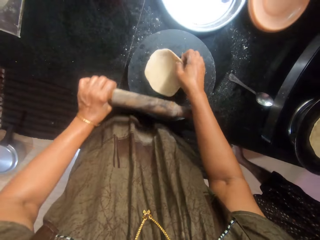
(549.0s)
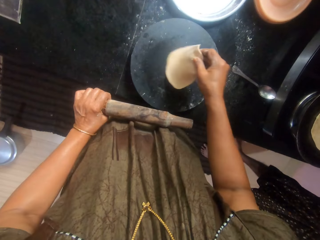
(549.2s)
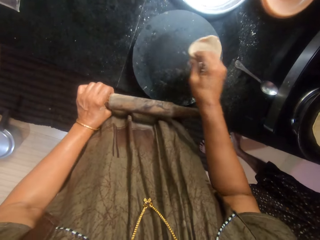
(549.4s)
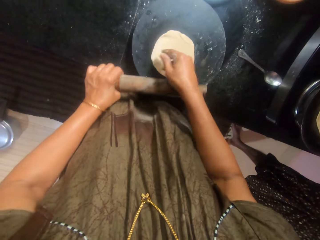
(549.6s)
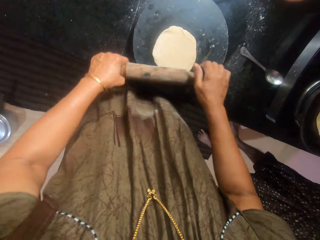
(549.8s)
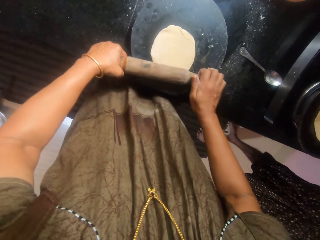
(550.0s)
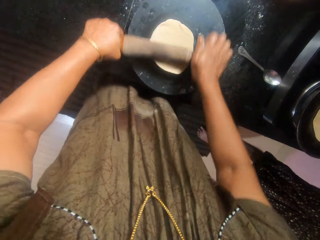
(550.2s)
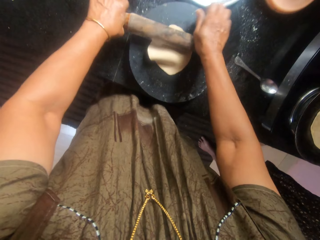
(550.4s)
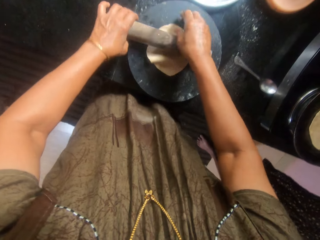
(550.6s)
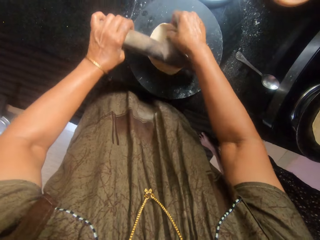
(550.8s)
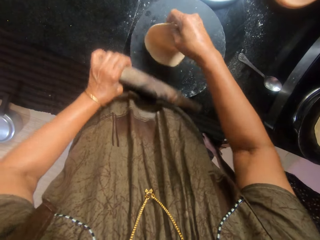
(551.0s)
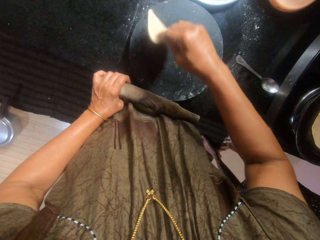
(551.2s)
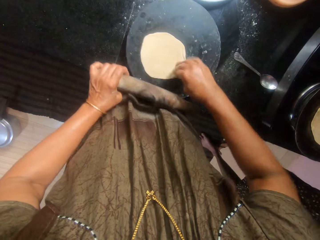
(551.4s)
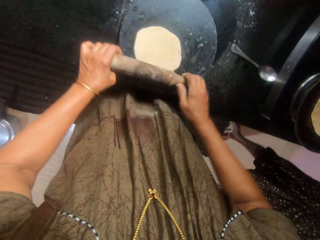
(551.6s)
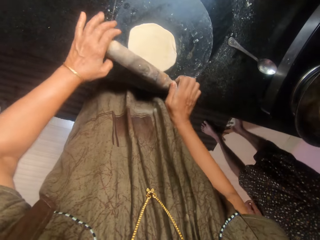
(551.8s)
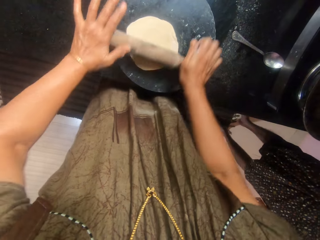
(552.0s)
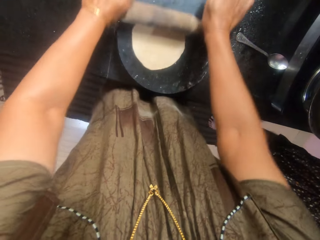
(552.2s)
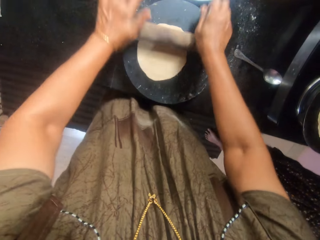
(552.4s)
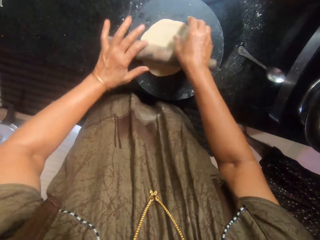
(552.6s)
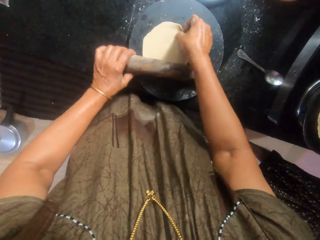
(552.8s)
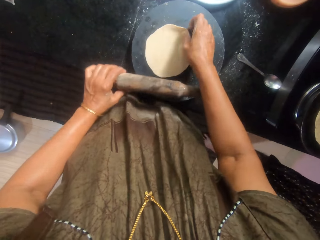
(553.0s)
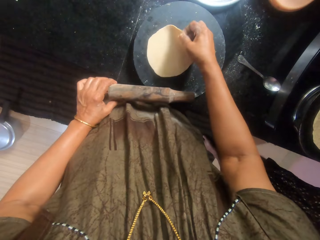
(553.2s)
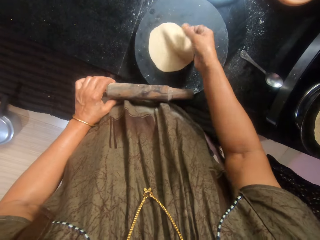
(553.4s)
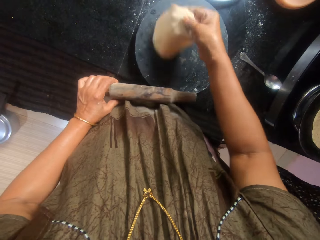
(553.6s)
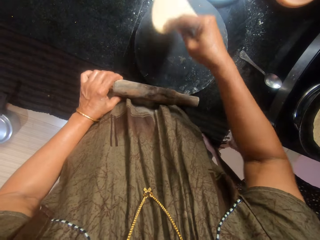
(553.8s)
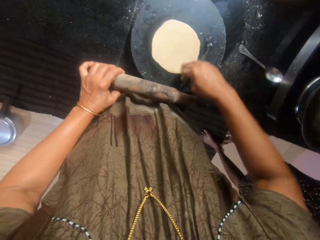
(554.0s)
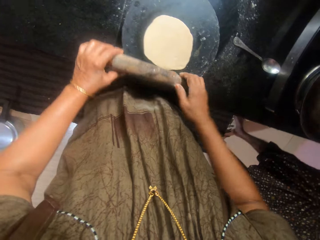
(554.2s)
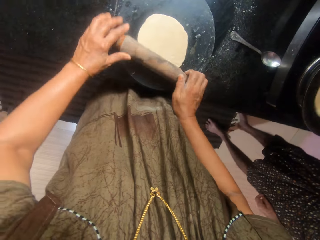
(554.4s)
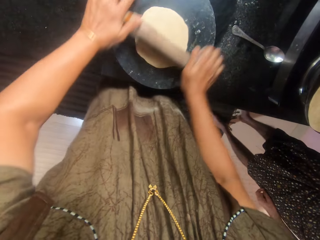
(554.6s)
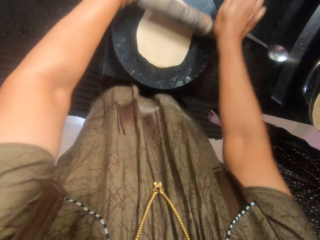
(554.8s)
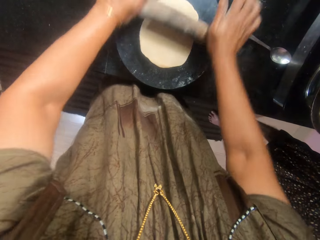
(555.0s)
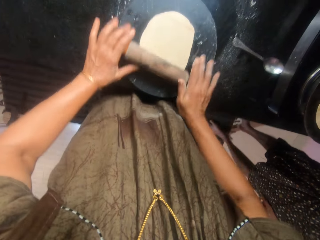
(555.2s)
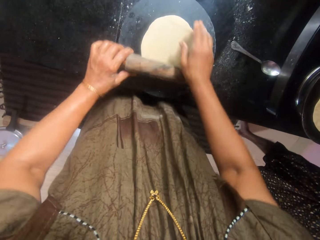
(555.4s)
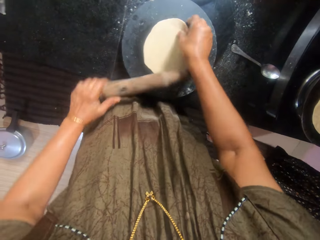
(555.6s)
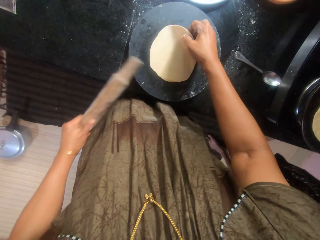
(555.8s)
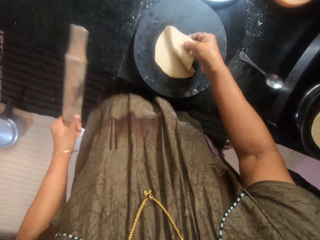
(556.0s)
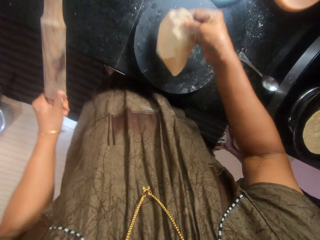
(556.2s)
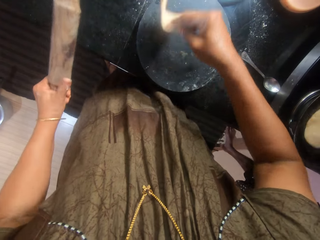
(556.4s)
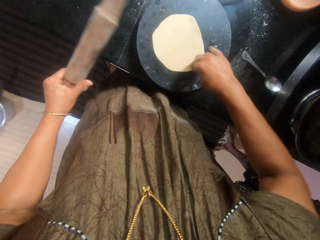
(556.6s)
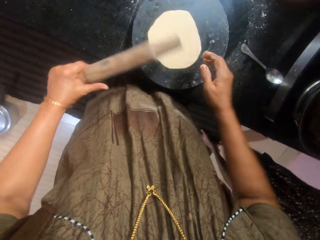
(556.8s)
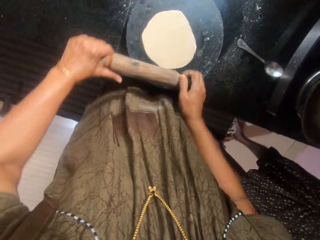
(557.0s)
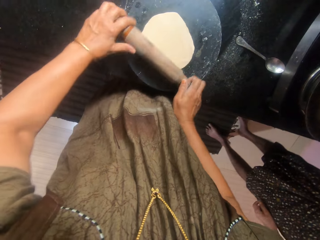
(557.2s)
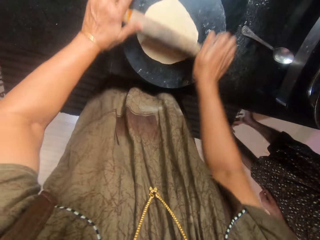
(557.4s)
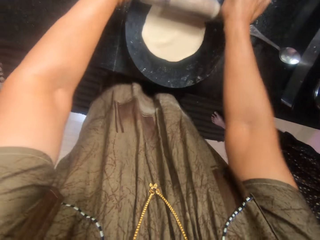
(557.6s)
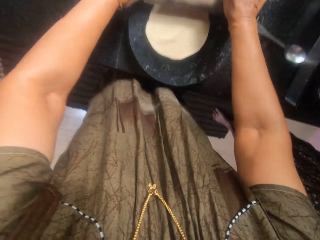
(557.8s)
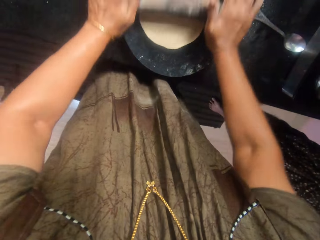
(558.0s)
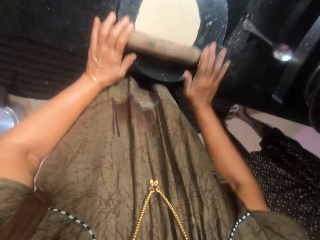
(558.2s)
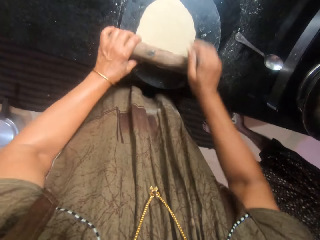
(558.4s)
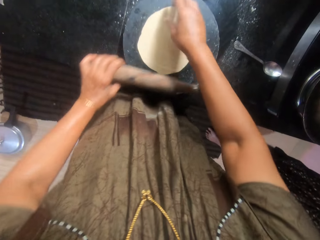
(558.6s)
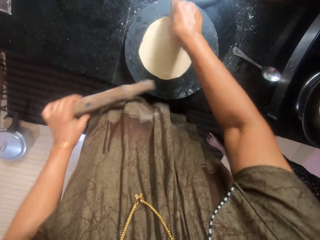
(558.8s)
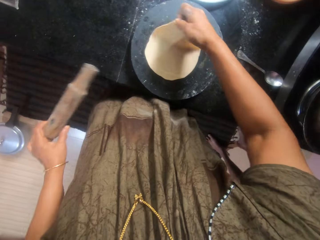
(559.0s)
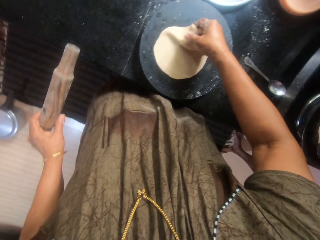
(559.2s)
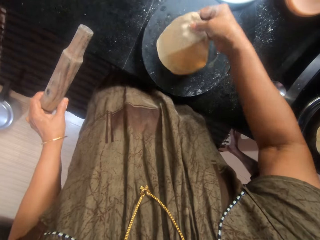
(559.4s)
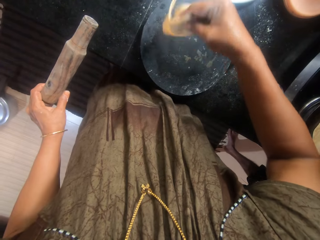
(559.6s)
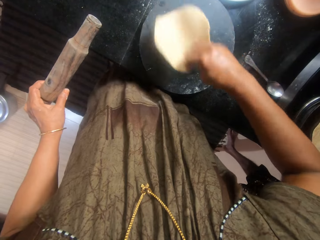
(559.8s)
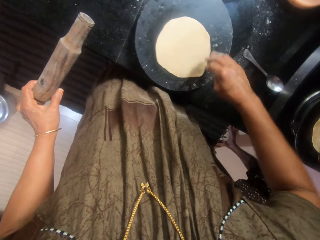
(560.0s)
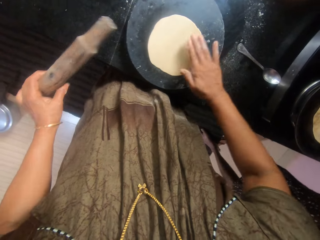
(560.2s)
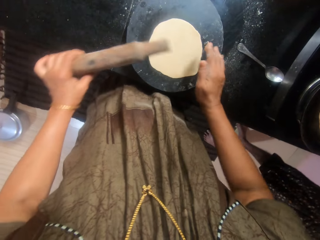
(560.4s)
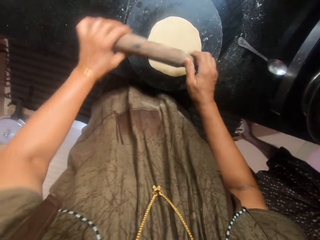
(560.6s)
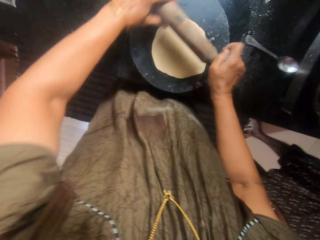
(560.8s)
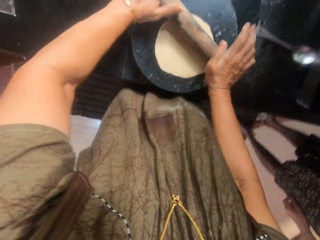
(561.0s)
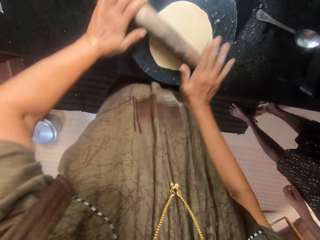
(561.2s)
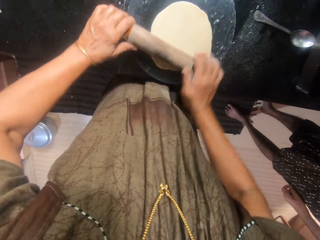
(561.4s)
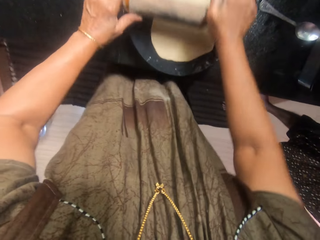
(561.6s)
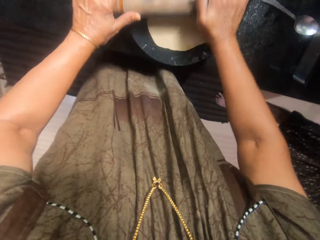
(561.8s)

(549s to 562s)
The camera wearer turns the dough upside down. They flatten the dough with the rolling pin. They turn the dough upside down. They flatten the dough with the wooden rolling pin. They turn the dough upside down. They flatten the dough with the rolling pin. They turn the dough upside down. They flatten the dough with the rolling pin. They turn the dough upside down. They flatten the dough with the rolling pin.

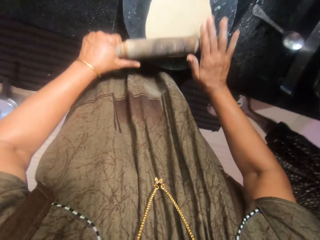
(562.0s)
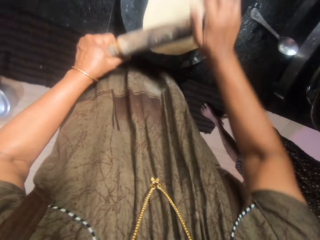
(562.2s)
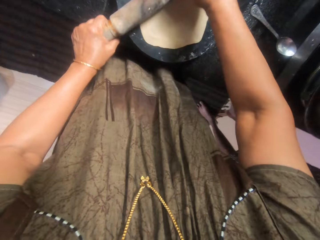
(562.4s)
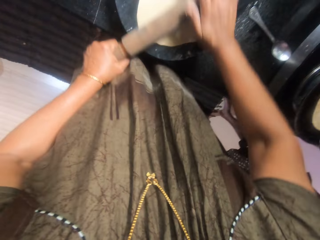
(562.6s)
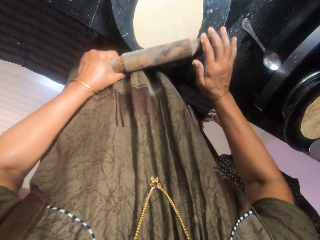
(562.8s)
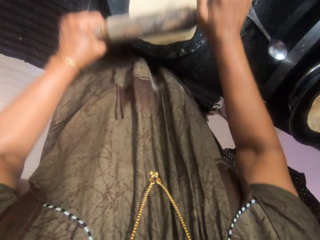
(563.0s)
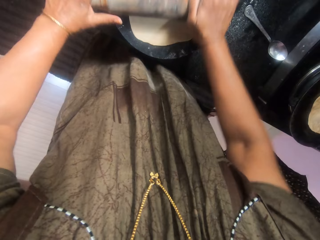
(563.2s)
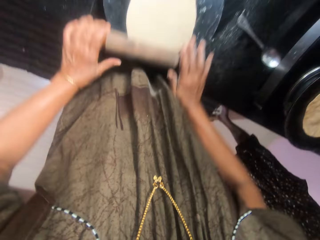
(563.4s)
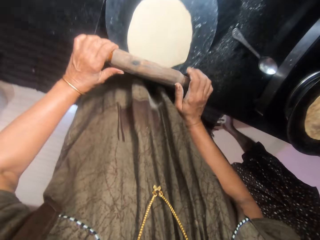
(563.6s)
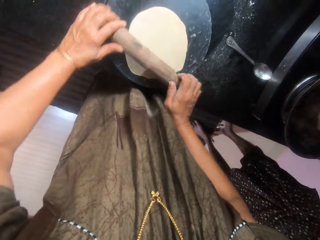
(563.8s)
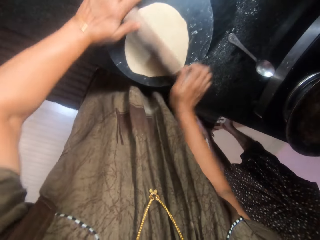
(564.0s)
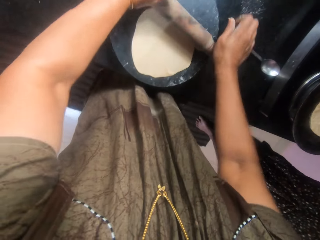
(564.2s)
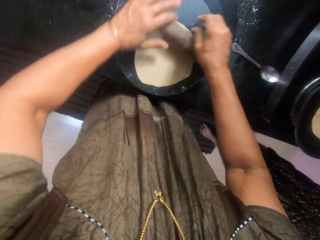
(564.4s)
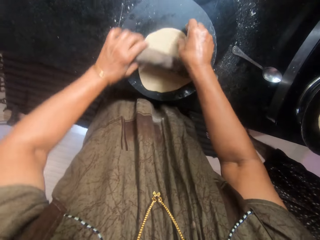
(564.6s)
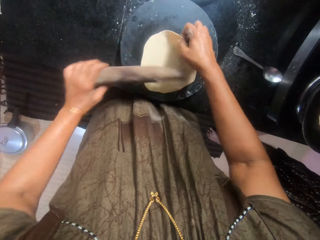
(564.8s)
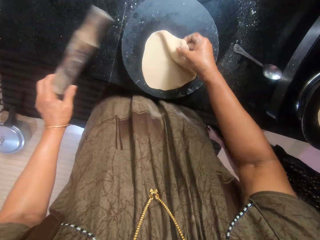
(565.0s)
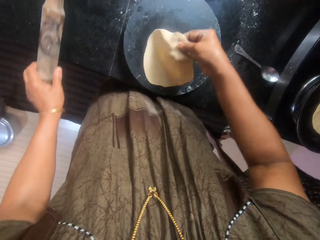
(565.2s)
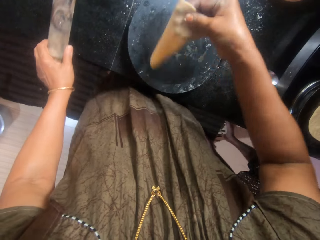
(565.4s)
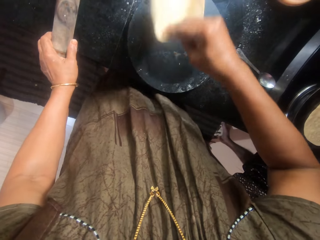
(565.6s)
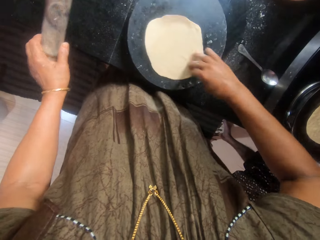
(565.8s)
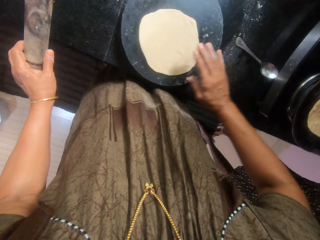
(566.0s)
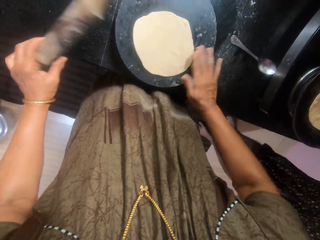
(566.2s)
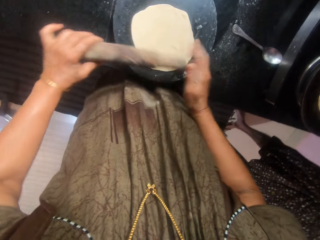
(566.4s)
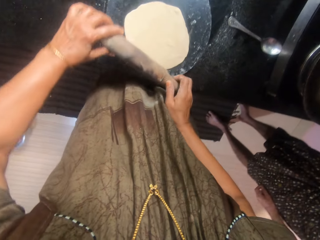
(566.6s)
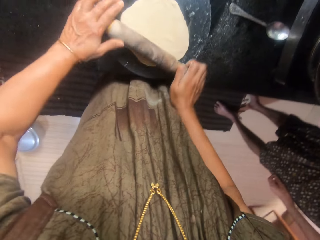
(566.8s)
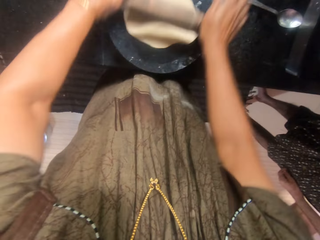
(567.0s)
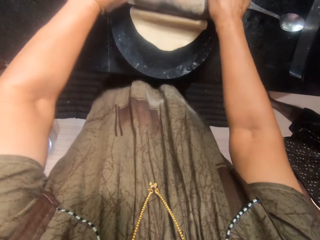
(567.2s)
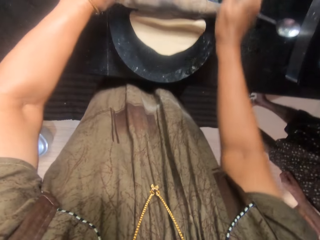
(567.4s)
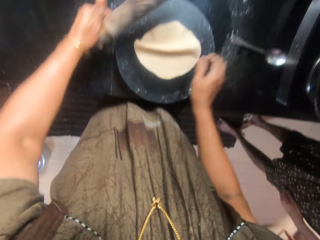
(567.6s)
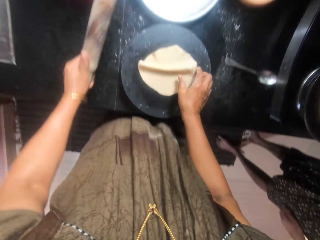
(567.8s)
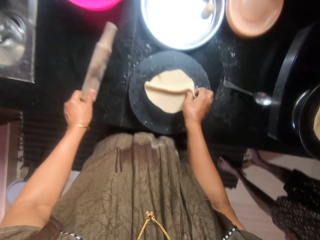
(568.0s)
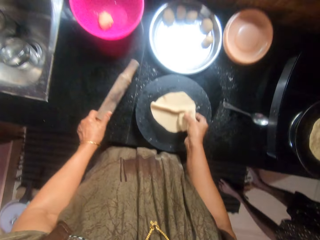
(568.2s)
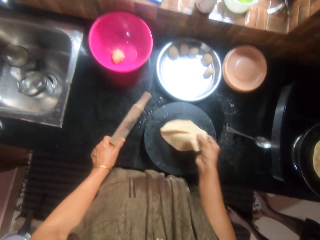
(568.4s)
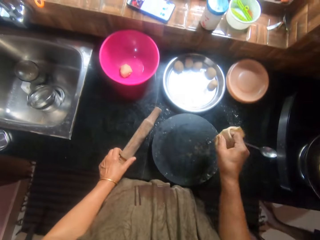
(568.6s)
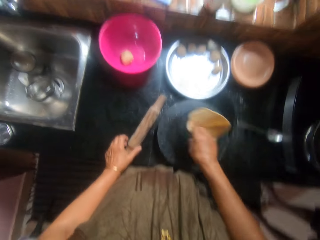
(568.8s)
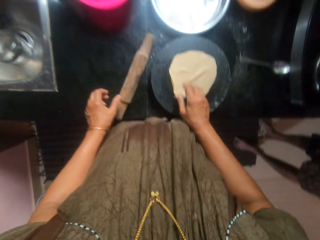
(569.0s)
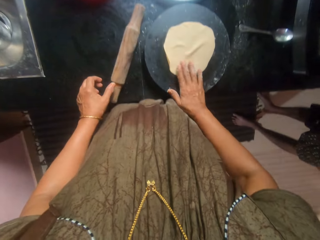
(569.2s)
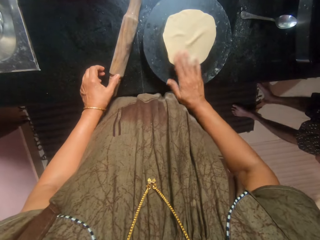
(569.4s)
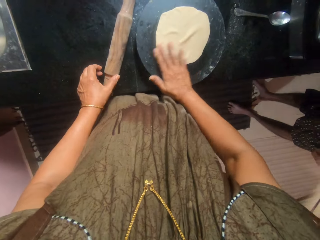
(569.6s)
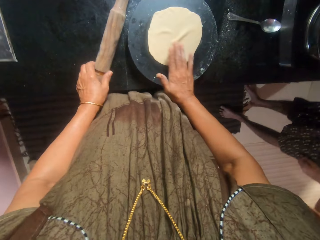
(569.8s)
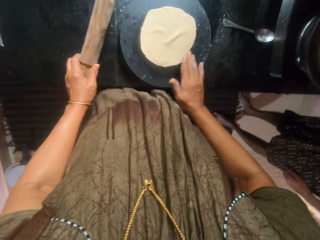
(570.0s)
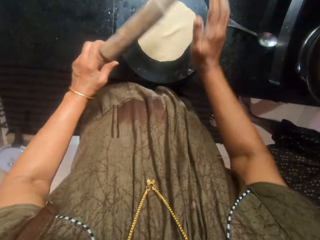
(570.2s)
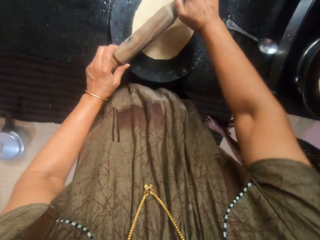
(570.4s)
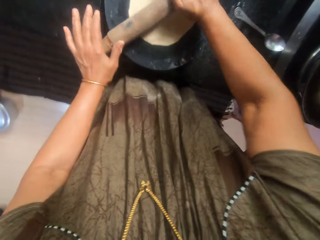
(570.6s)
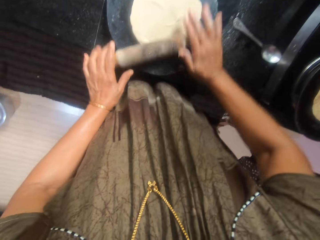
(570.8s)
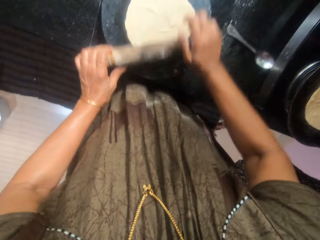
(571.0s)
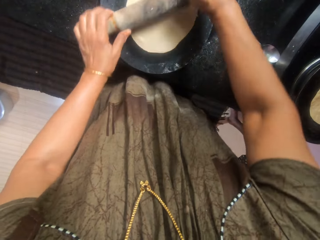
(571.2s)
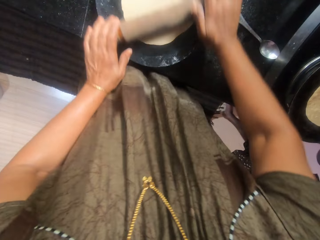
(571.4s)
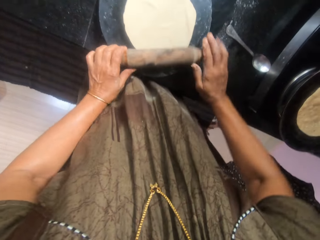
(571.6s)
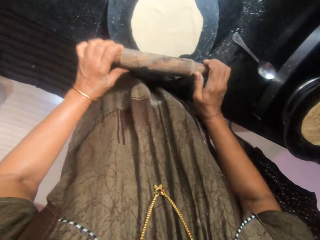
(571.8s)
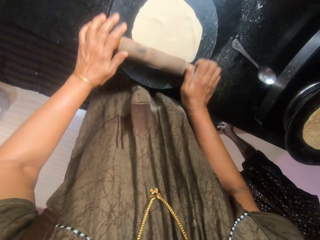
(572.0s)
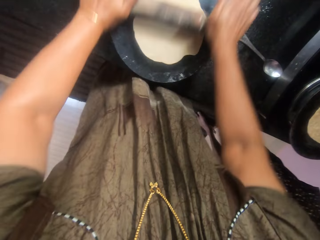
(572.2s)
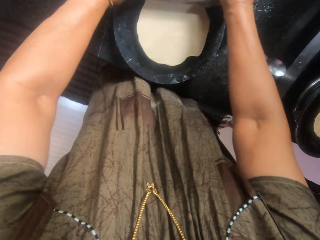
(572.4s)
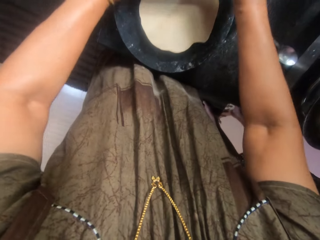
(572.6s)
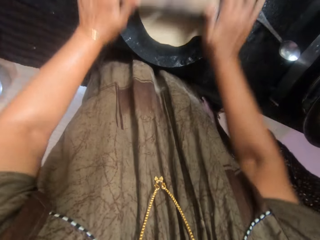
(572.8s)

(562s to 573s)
A woman flips the dough inside the pan. The camera wearer turns the dough upside down. They flatten the dough with the rolling pin. They drop the rolling pin on the countertop. They turn the dough upside down. They pick the rolling pin from the countertop. They flatten the dough with the rolling pin.
